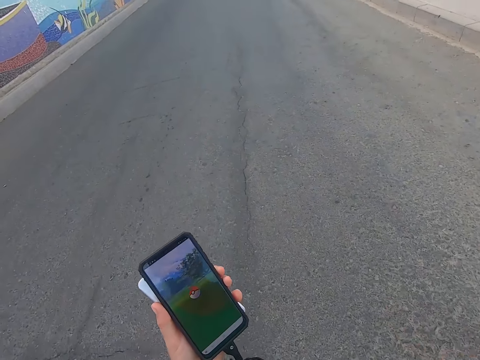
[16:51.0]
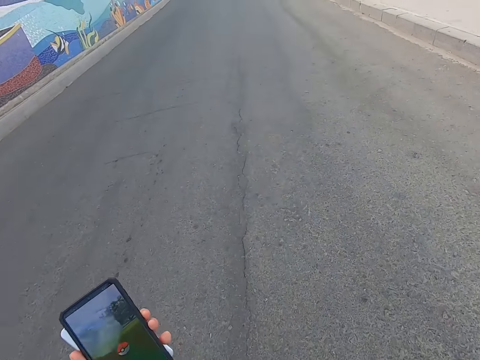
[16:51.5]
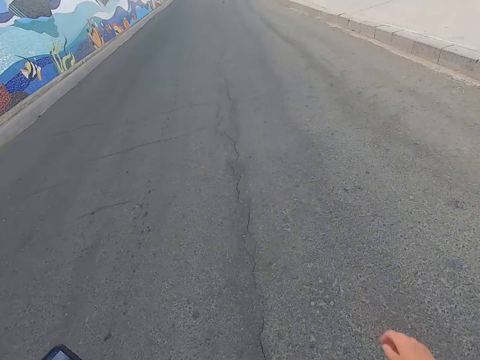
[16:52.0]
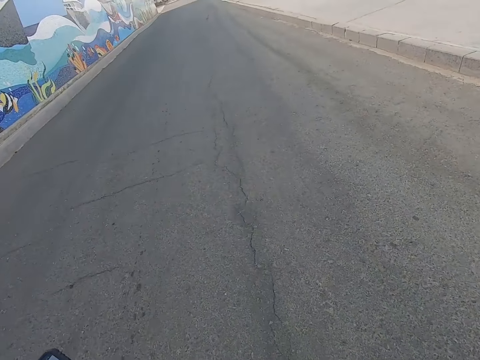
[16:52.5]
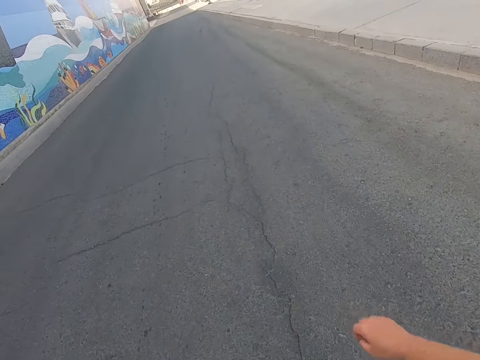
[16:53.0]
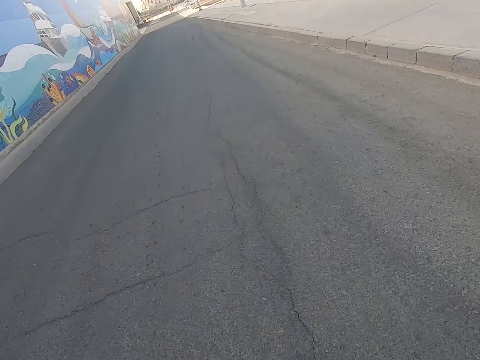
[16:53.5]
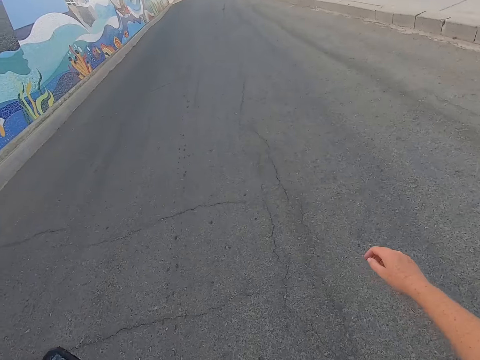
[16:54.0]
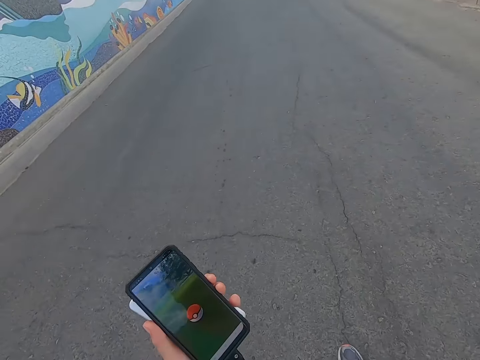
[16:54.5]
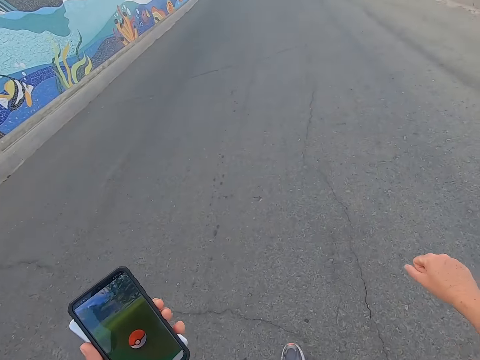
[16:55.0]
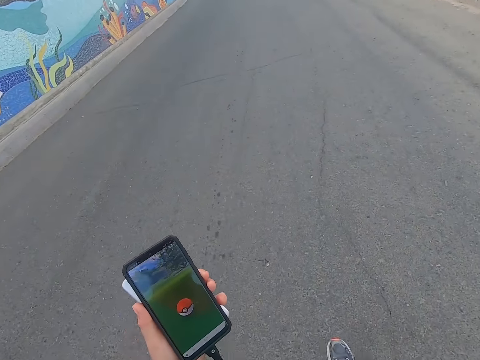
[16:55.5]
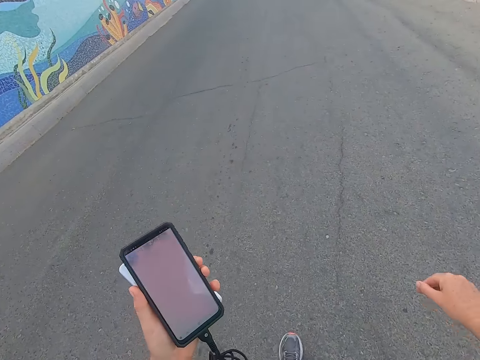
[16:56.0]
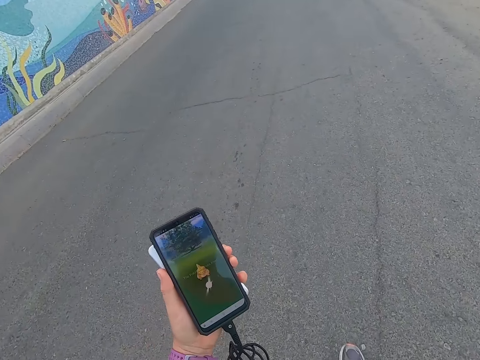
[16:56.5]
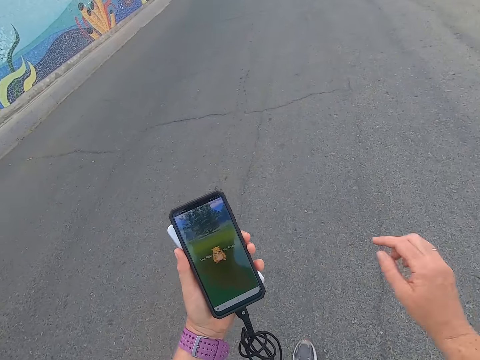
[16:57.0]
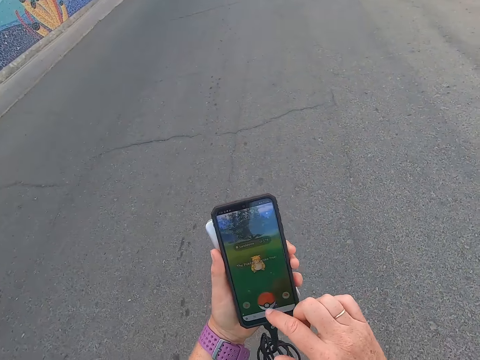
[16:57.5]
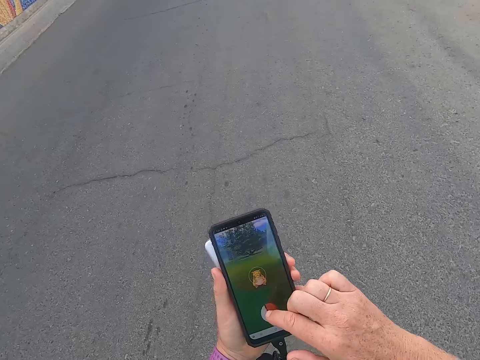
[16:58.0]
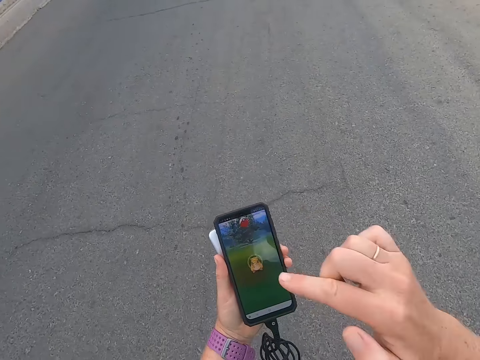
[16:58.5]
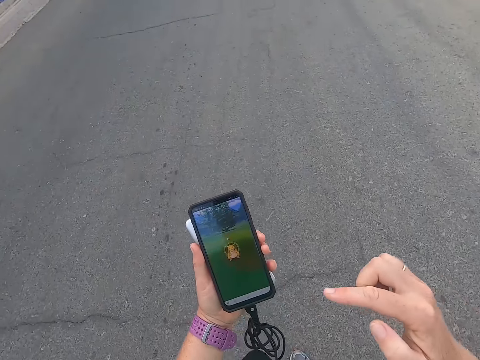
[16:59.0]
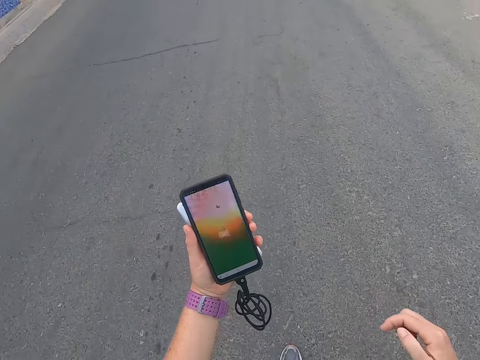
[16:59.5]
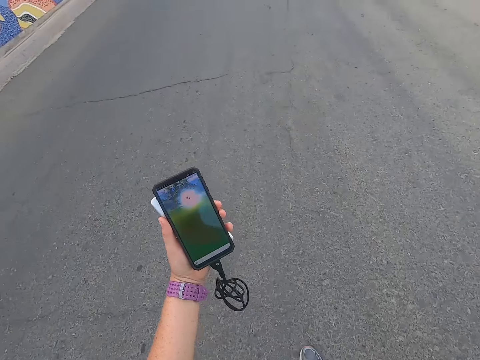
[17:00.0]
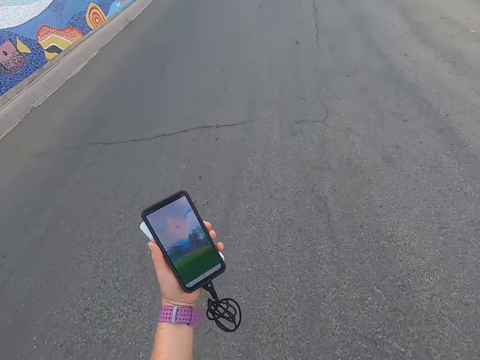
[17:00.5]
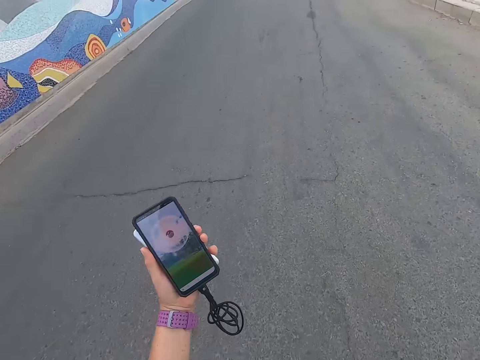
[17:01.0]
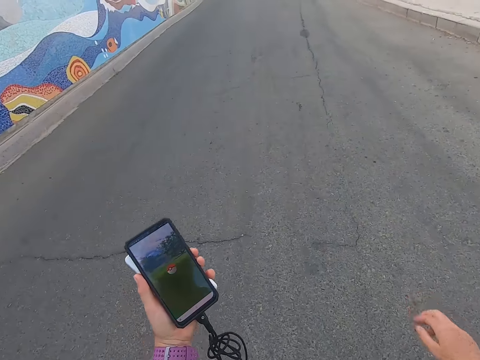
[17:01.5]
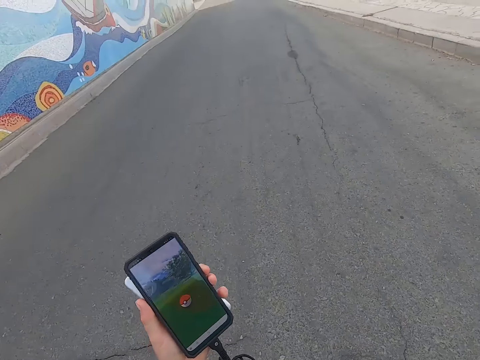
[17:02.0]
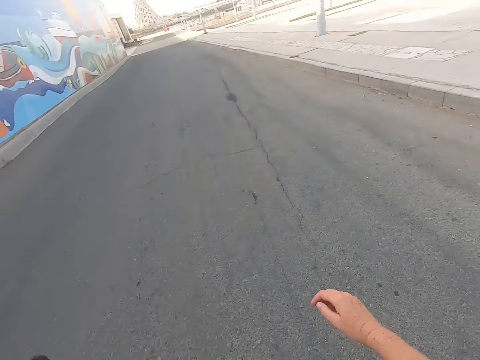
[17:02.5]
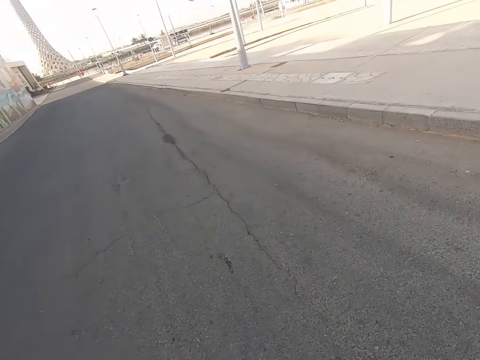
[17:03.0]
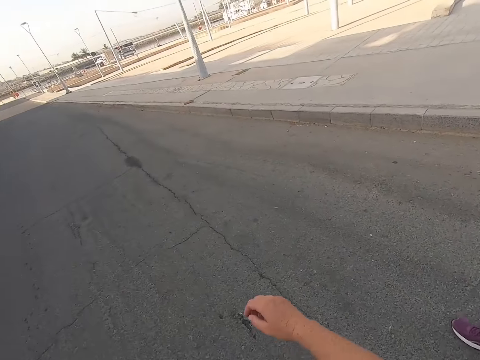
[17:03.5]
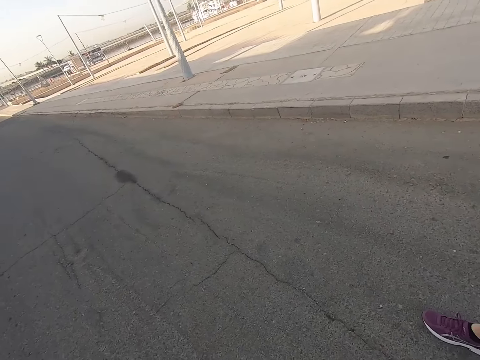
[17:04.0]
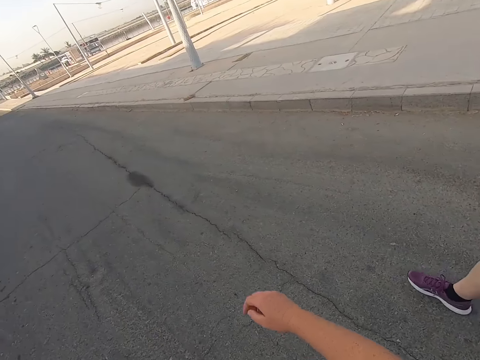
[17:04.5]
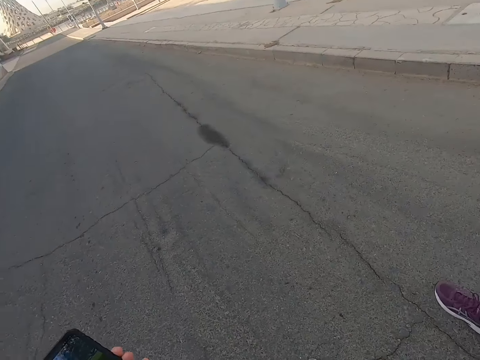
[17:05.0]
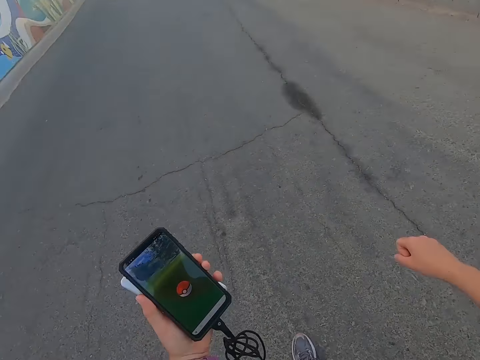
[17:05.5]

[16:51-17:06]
The camera wearer looks at the phone. They scroll the phone. They touch the phone. They walk with a man on the road. They look at the phone.

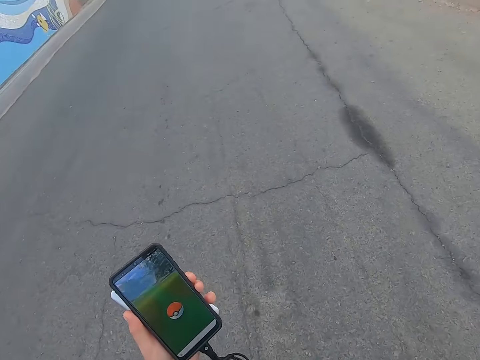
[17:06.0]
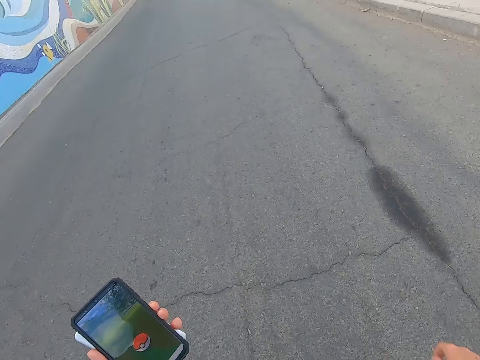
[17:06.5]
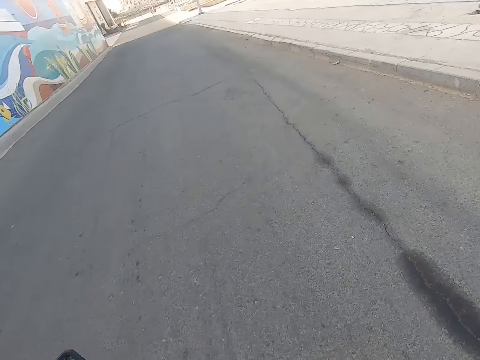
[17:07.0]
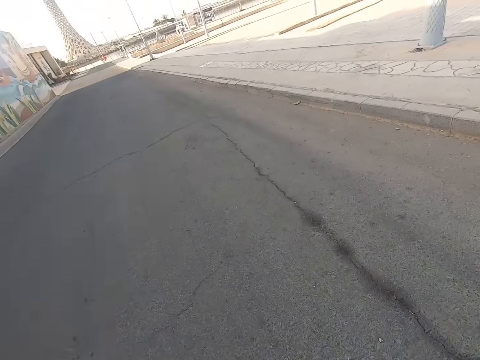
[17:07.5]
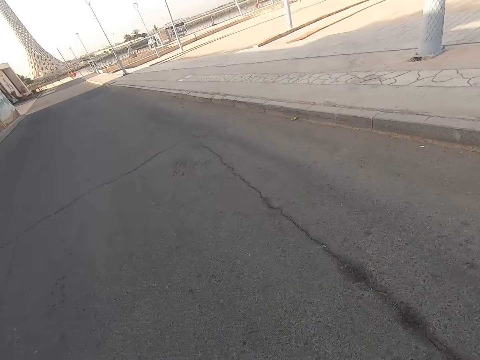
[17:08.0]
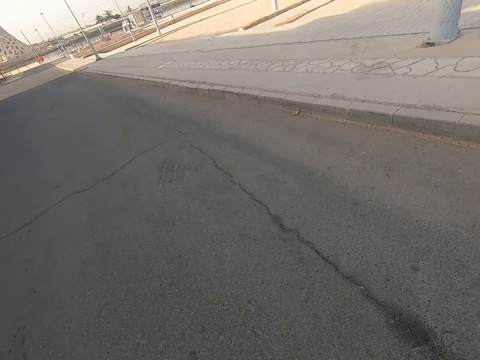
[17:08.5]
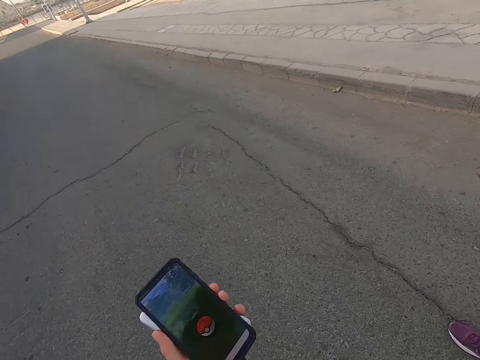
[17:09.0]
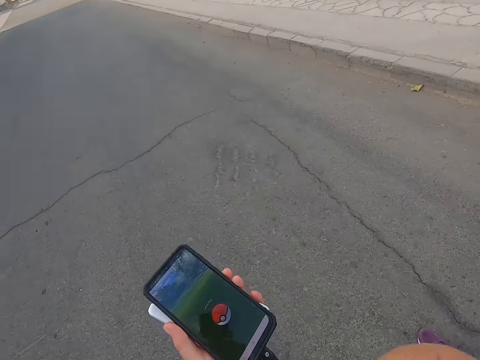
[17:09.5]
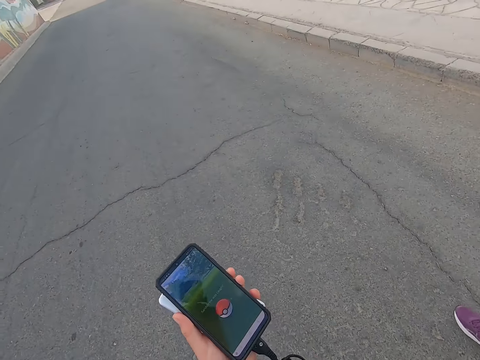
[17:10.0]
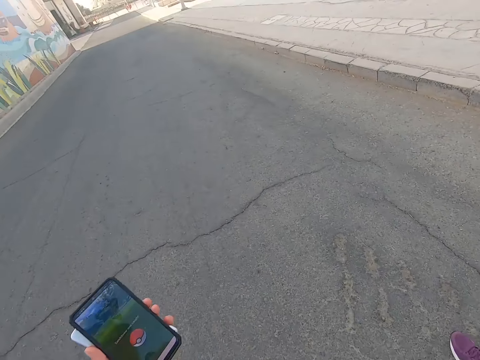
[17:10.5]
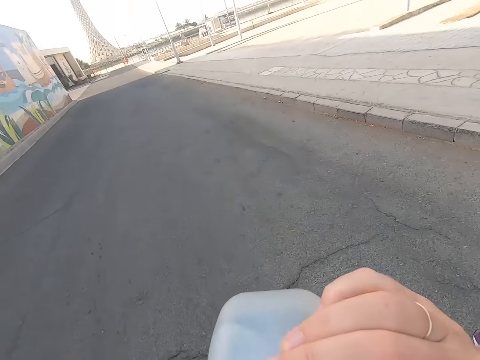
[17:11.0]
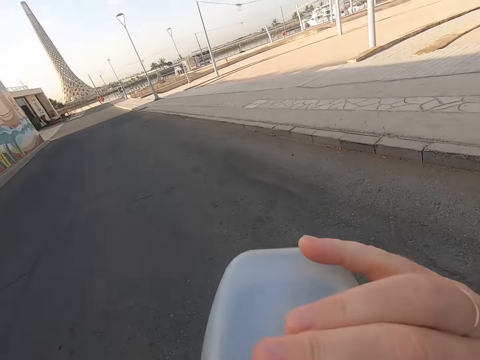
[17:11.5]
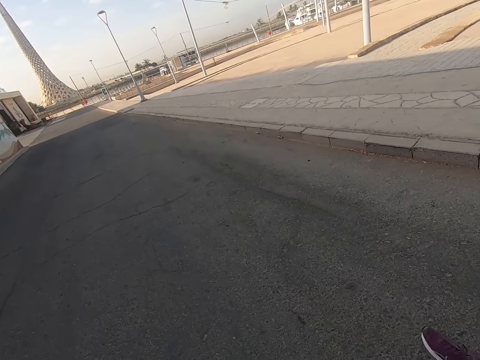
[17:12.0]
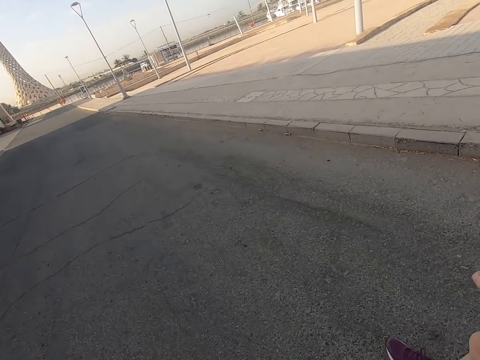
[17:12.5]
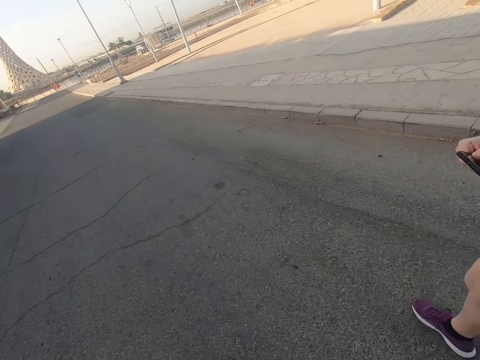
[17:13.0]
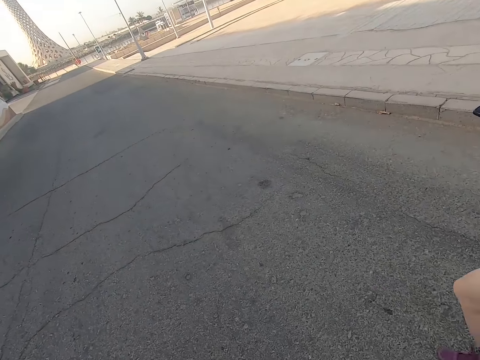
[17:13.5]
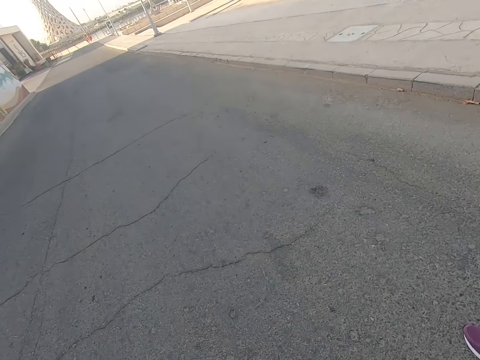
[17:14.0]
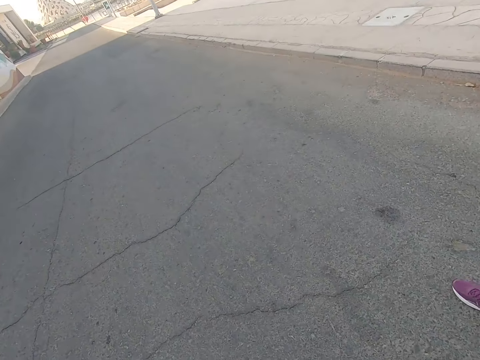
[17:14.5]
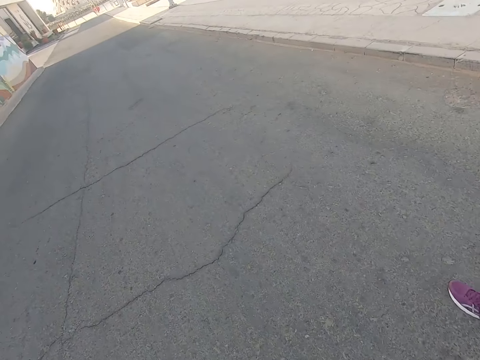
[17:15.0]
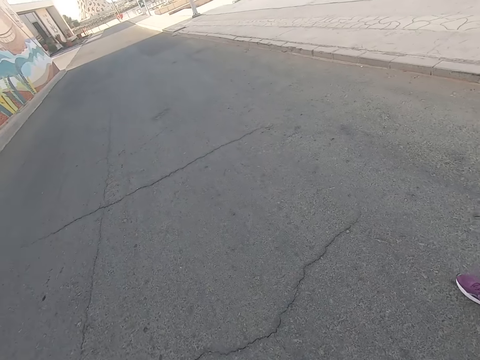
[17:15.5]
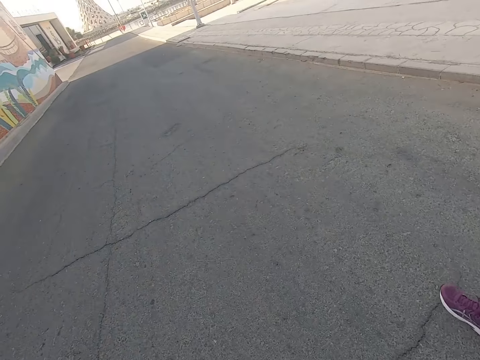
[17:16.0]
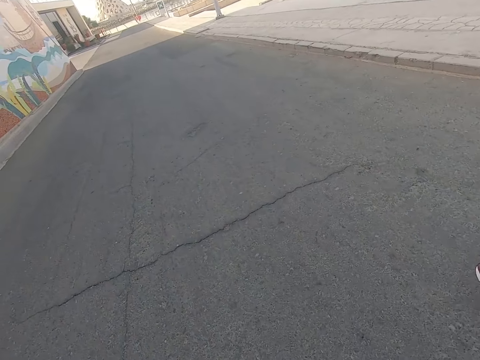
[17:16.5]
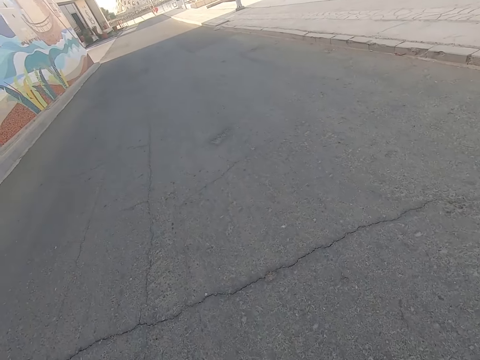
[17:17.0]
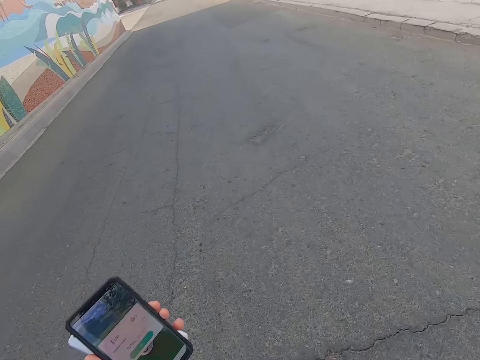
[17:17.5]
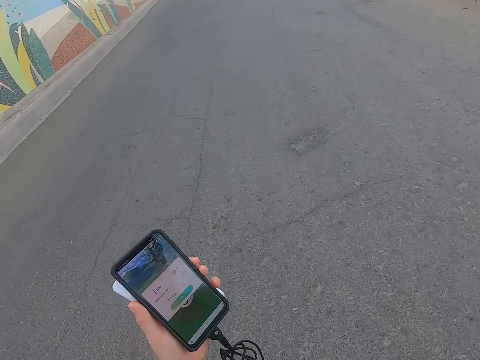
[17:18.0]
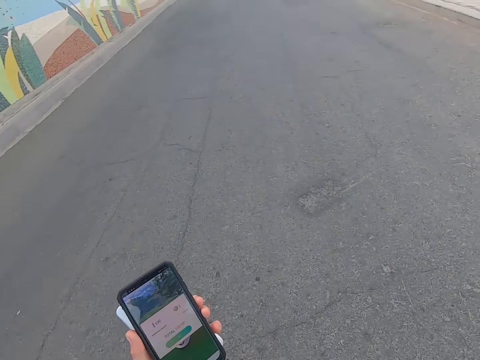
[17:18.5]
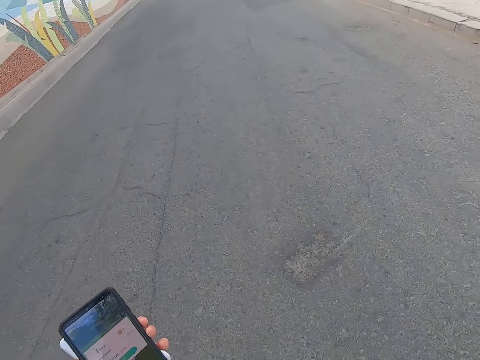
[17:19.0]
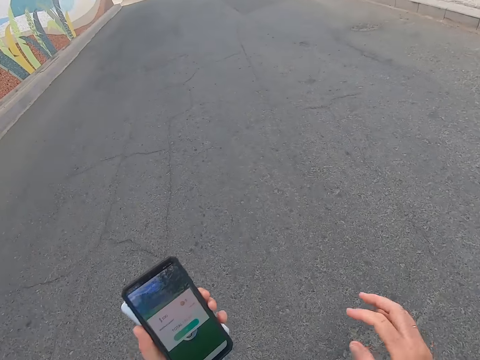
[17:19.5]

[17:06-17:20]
The camera wearer looks at the phone. They drink water. They walk with a man on the road. They look at the phone.
